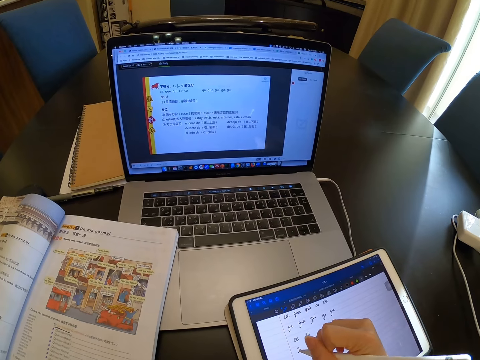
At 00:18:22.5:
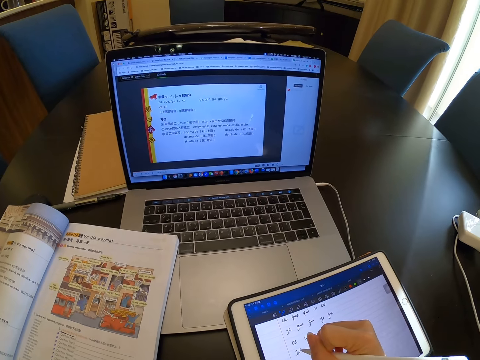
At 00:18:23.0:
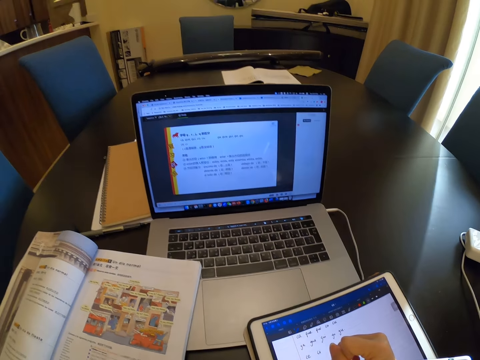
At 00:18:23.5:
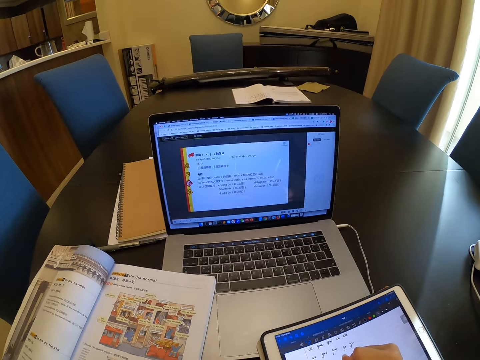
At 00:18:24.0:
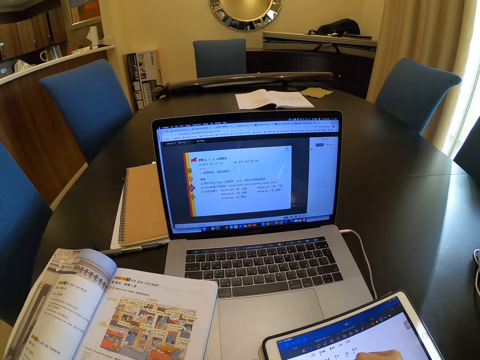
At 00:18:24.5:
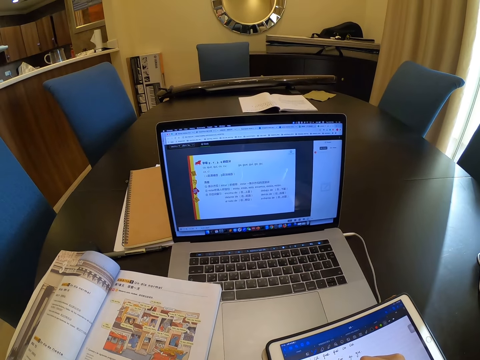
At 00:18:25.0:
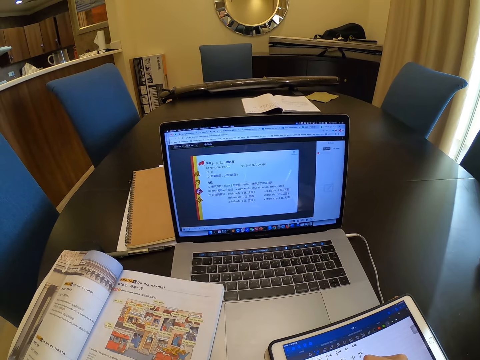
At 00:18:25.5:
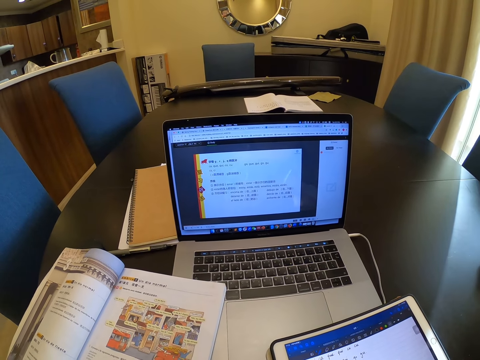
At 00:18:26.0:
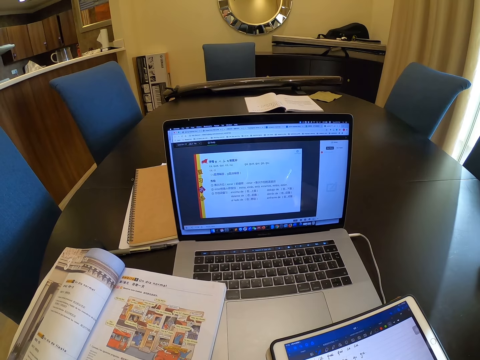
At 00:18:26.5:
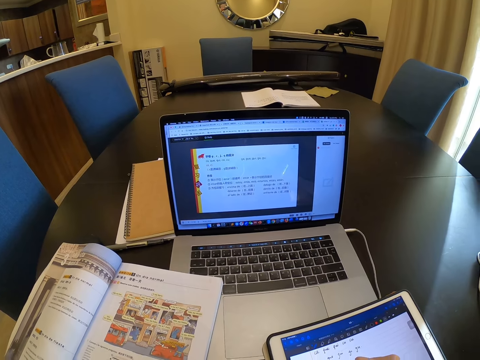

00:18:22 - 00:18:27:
The camera wearer writes on a tablet with a stylus pen with her right hand.

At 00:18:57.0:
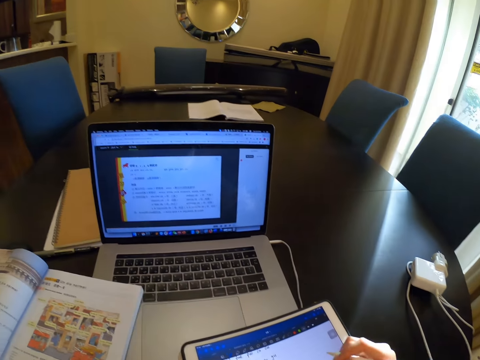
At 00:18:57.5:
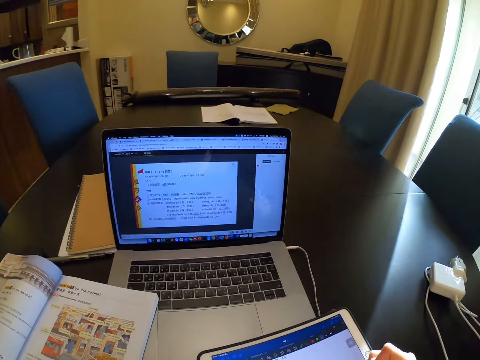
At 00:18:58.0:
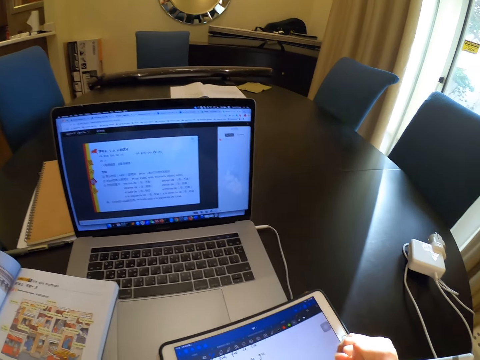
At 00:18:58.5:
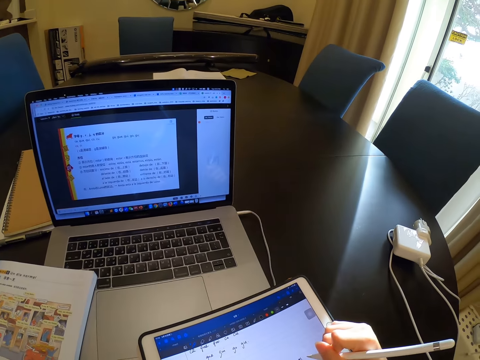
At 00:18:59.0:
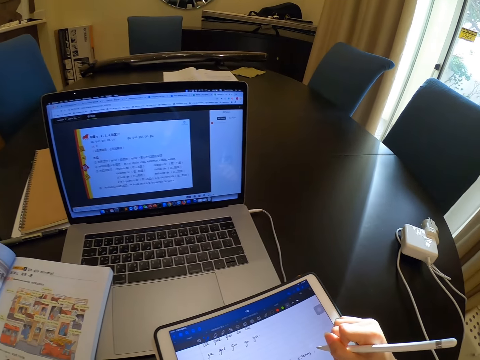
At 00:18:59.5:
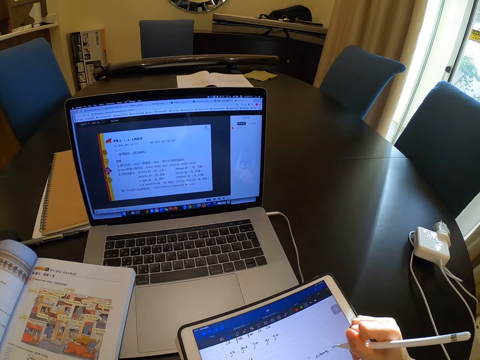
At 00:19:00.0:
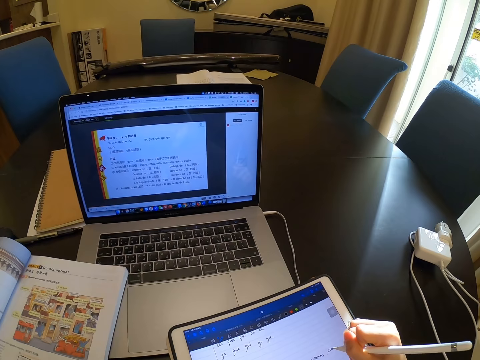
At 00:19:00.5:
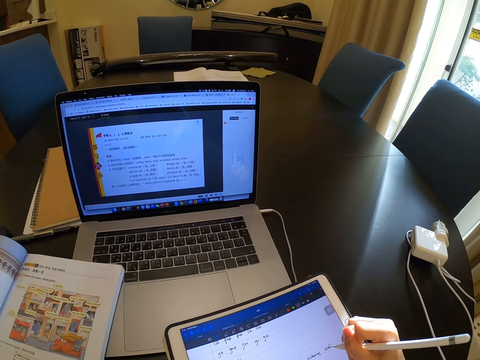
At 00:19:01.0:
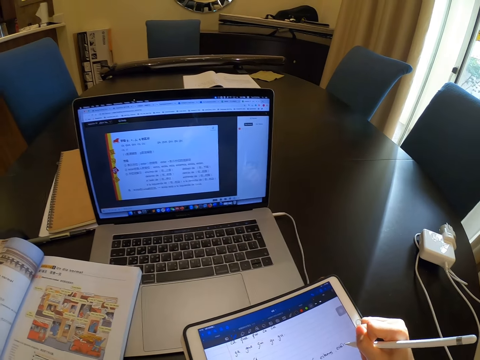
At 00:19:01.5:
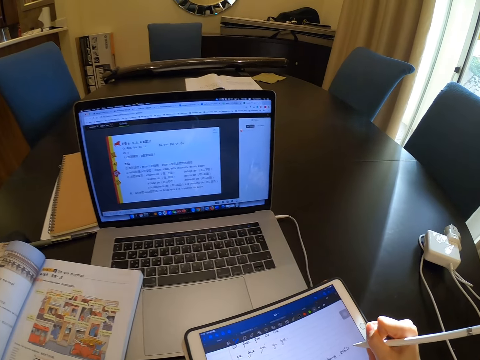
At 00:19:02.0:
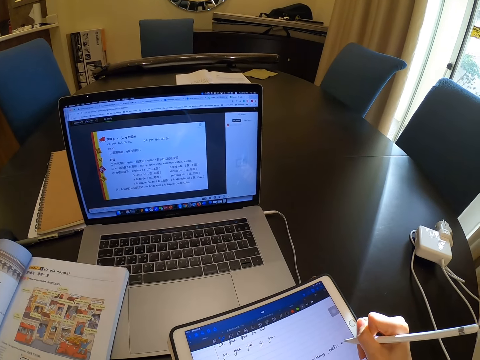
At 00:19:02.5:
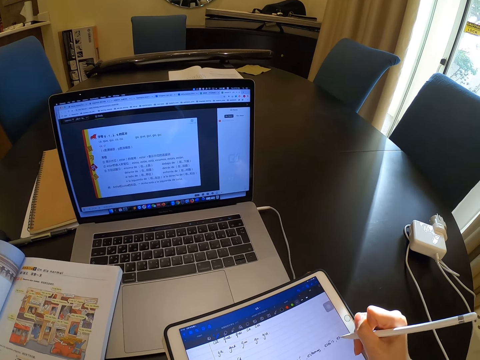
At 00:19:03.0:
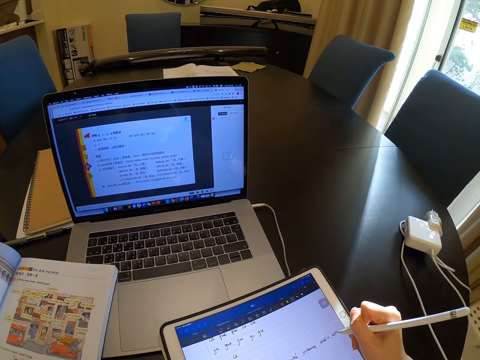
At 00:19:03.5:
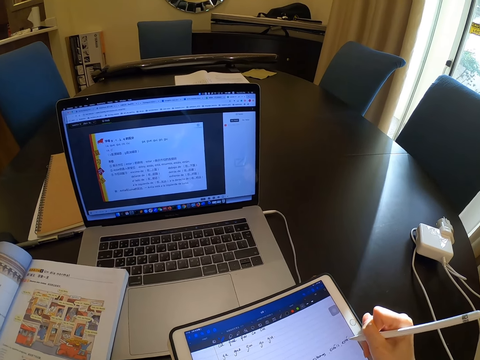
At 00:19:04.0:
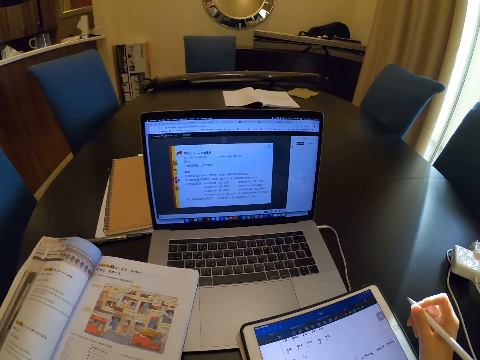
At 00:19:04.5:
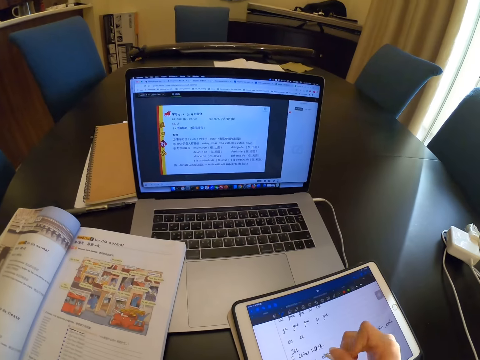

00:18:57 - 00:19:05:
The camera wearer writes on the tablet.

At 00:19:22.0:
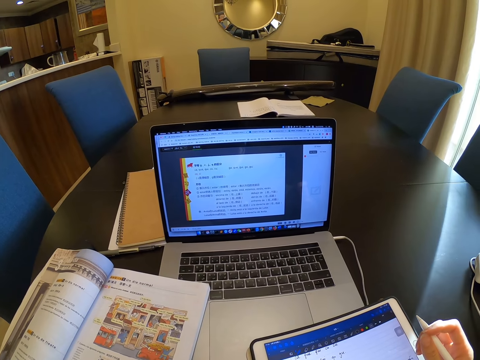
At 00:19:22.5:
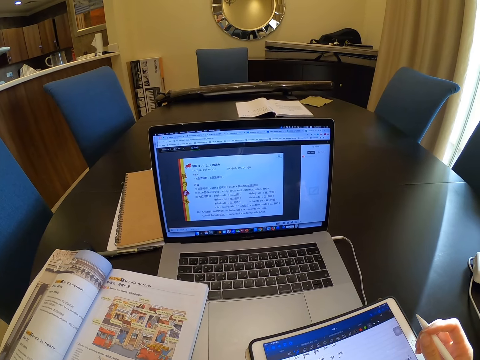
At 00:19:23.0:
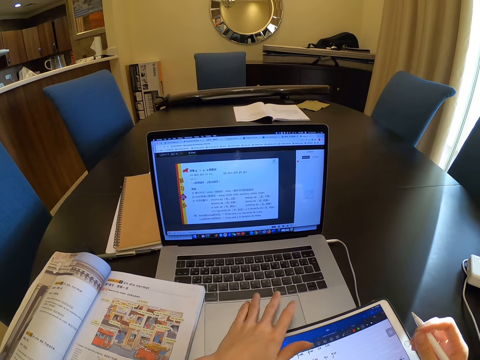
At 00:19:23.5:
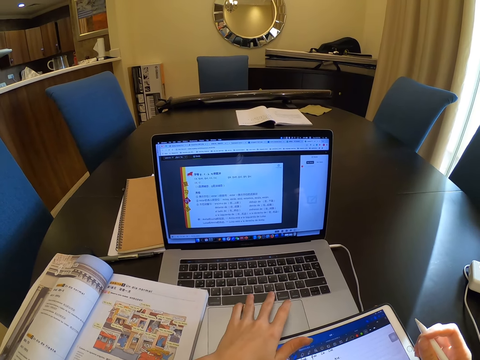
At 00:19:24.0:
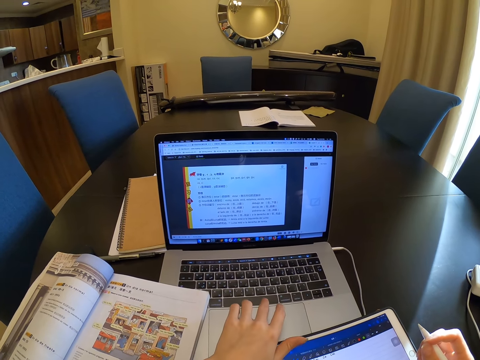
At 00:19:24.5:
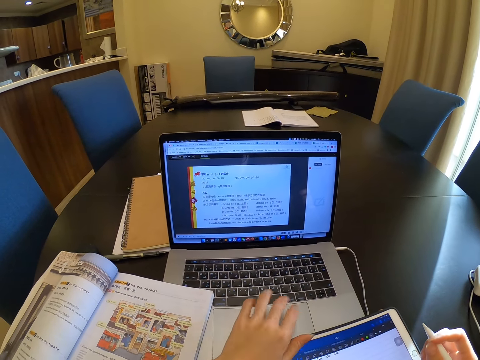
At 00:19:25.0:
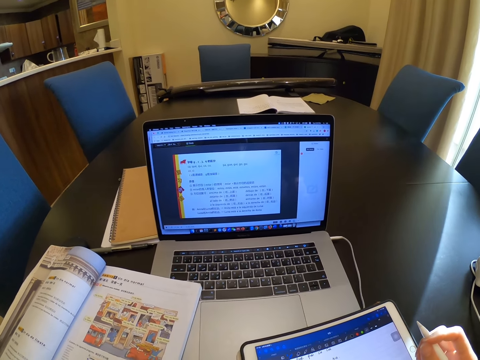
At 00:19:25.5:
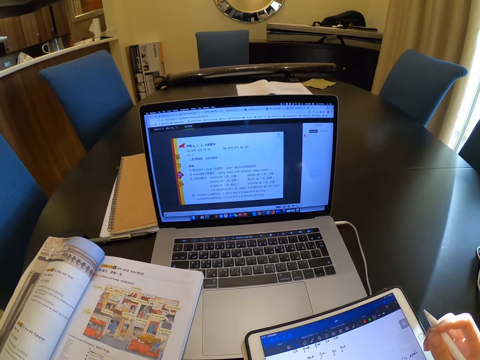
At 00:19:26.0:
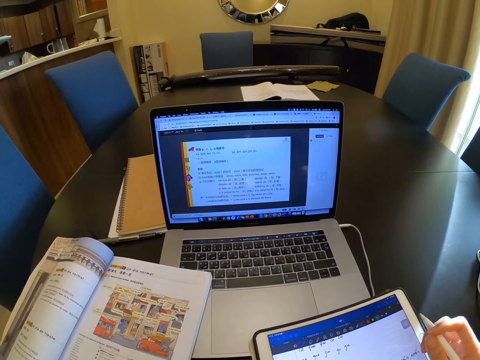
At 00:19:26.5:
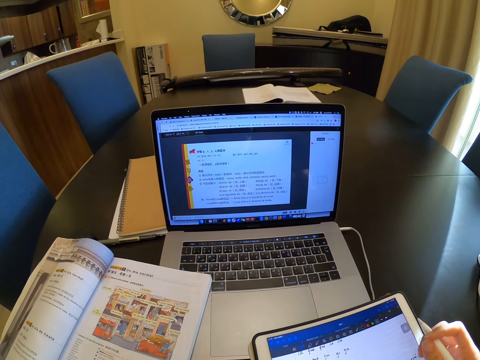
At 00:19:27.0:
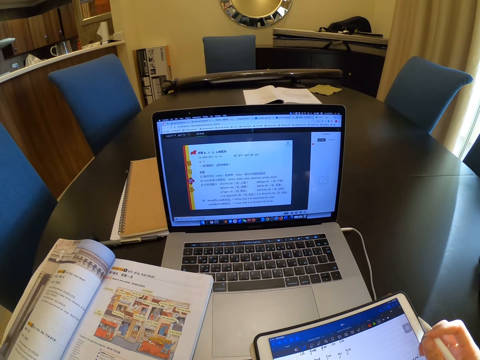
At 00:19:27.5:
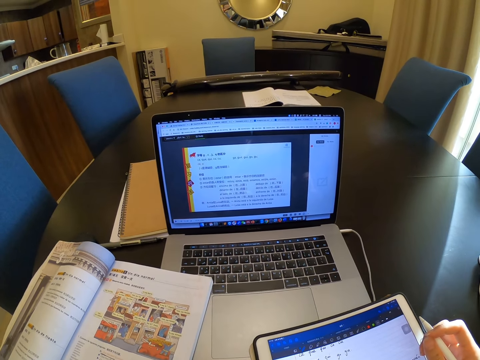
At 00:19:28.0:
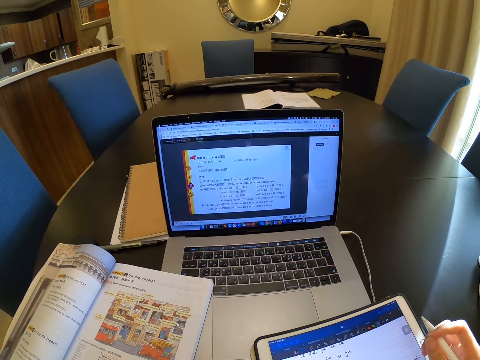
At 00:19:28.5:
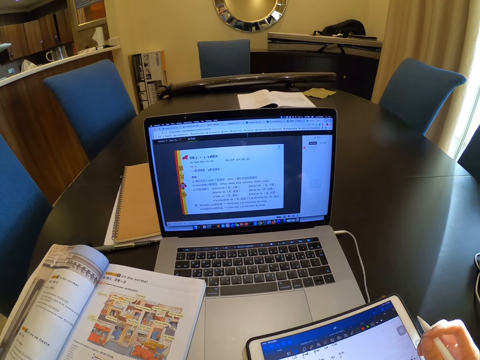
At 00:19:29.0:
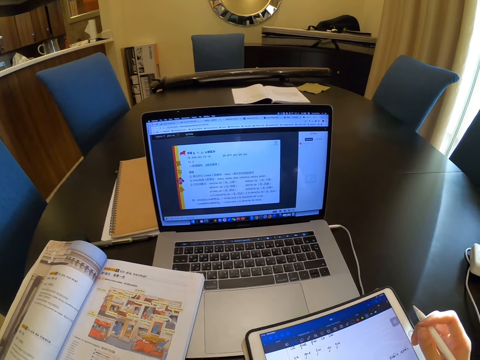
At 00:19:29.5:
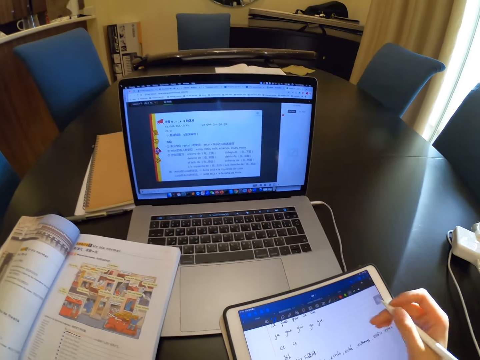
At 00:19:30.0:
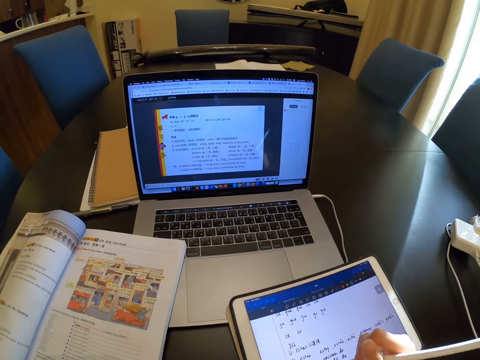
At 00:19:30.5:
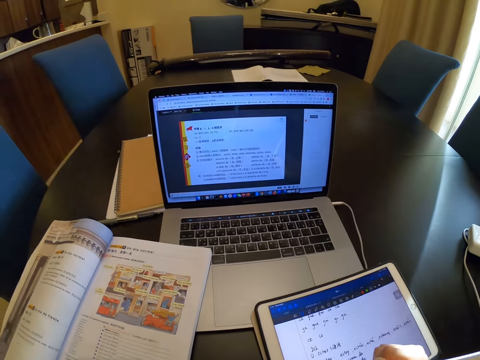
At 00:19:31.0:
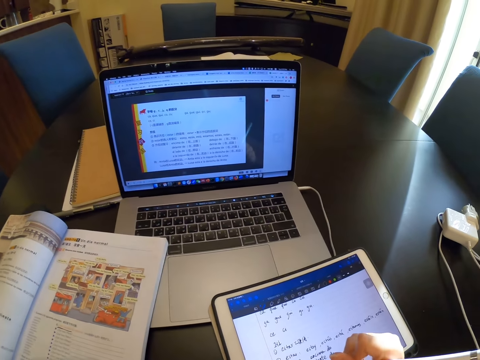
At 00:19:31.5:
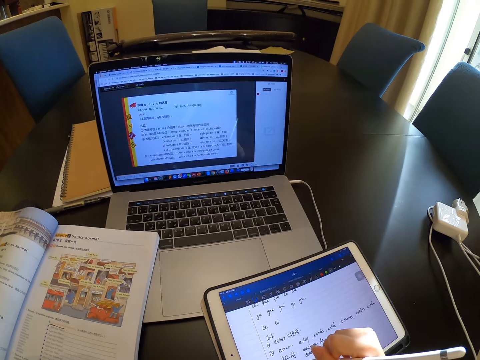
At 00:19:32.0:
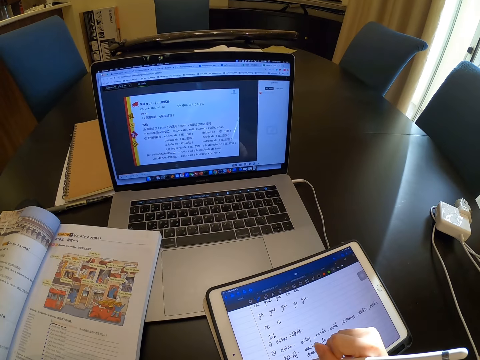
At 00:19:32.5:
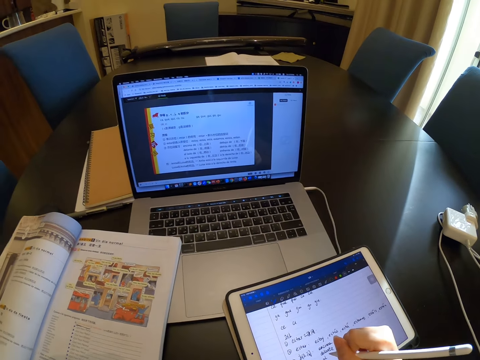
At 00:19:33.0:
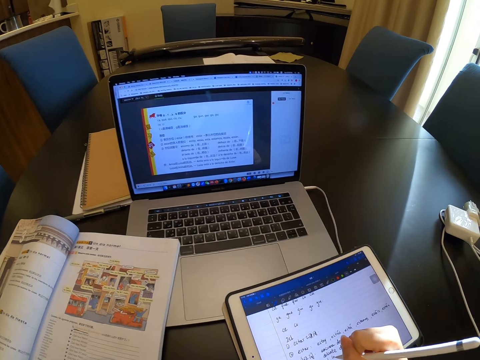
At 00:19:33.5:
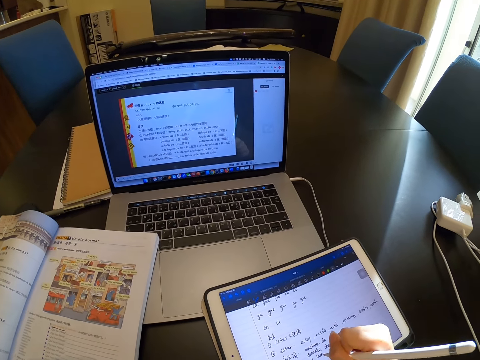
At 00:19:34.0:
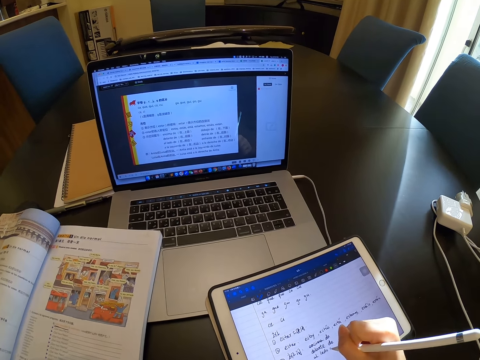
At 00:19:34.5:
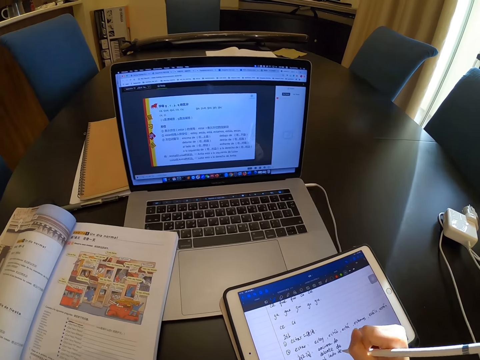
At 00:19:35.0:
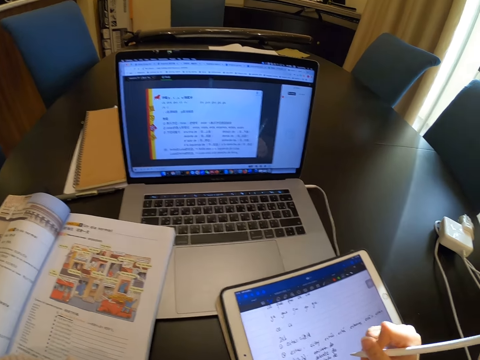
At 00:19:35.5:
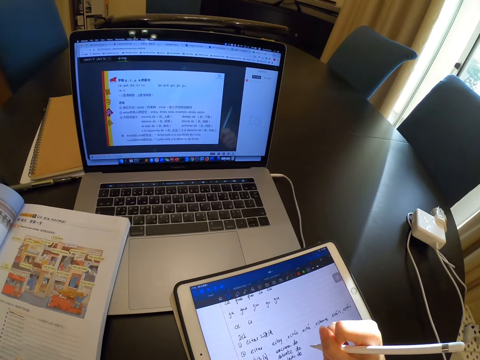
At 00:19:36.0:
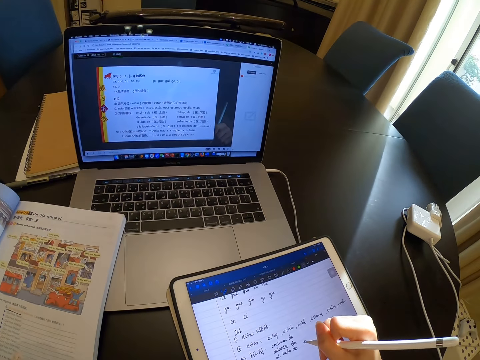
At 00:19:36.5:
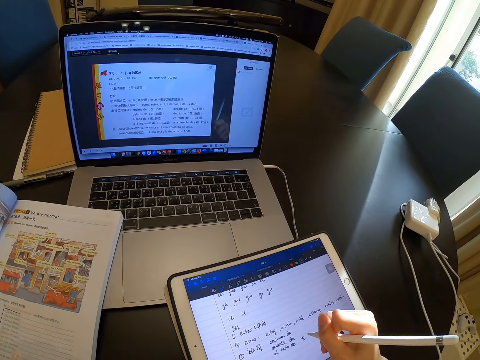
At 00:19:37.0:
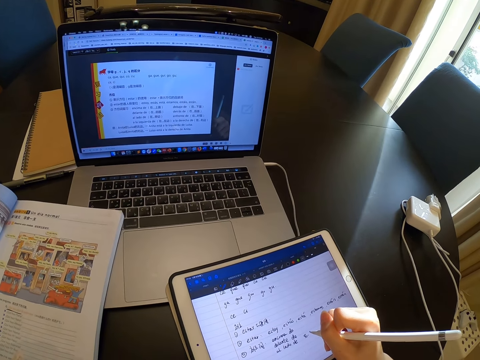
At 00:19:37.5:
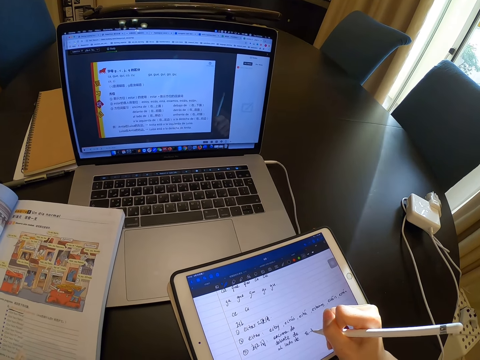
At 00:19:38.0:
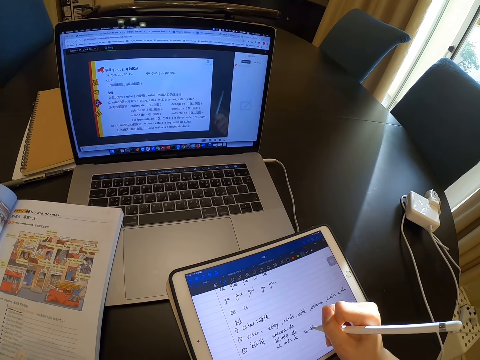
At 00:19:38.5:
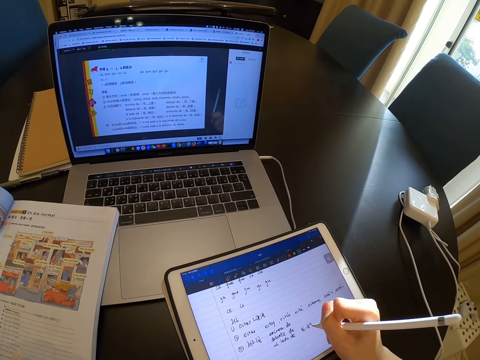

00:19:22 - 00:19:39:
The camera wearer presses a button on a laptop with her left hand. She reads from the laptop. She writes on the tablet.
